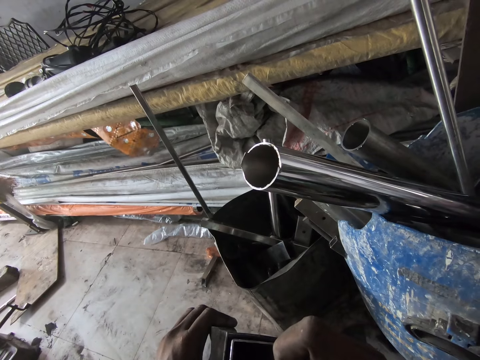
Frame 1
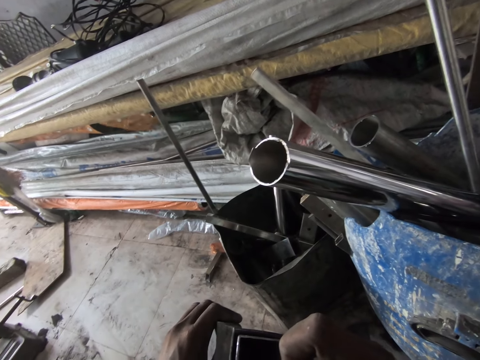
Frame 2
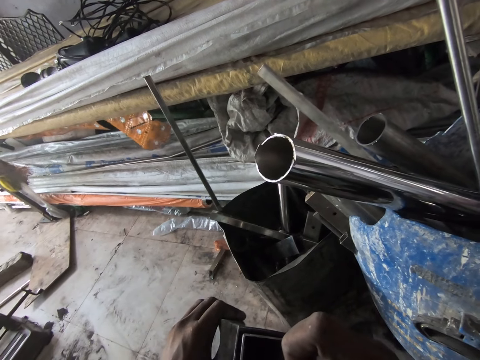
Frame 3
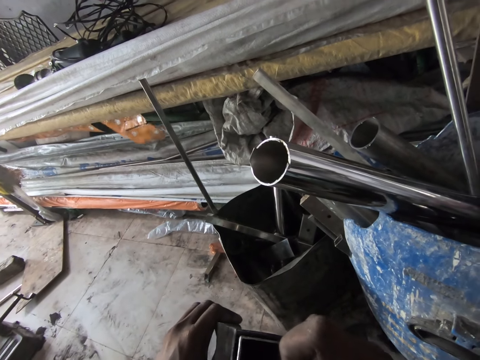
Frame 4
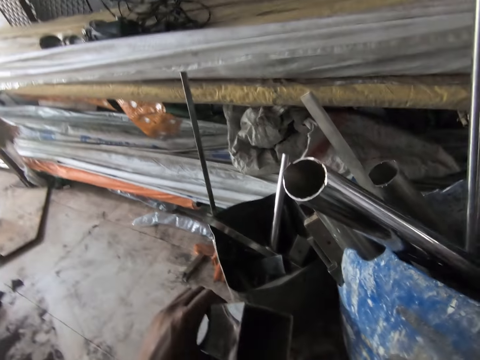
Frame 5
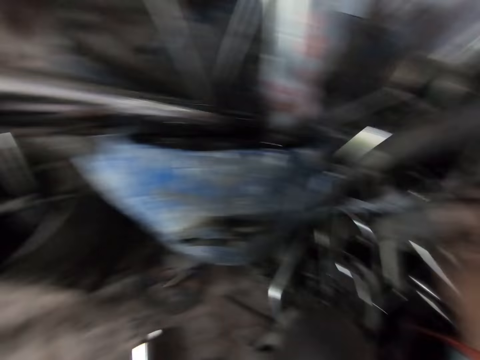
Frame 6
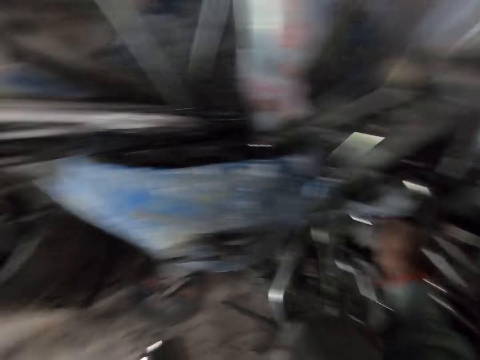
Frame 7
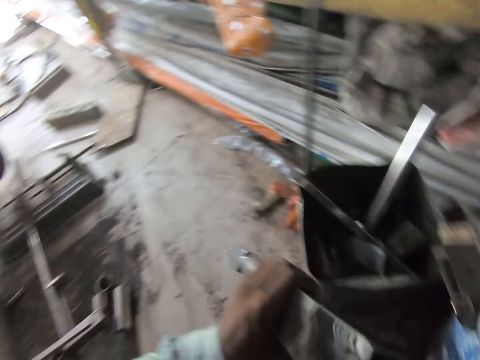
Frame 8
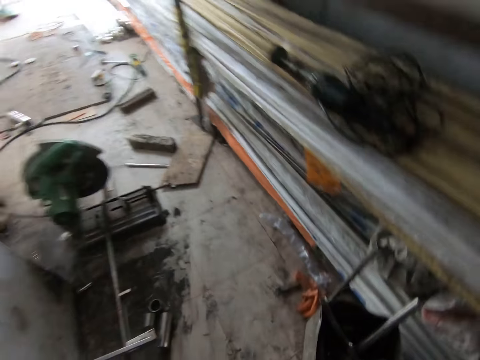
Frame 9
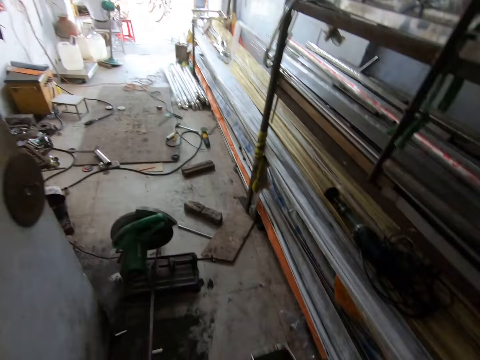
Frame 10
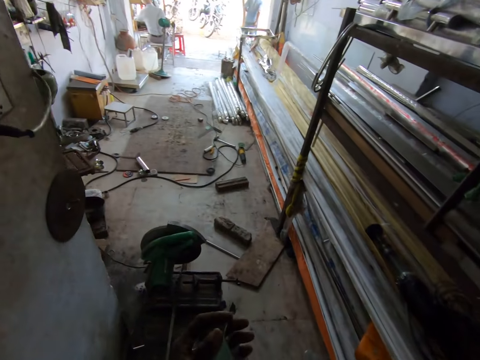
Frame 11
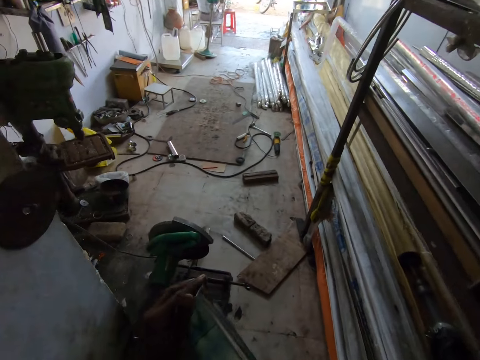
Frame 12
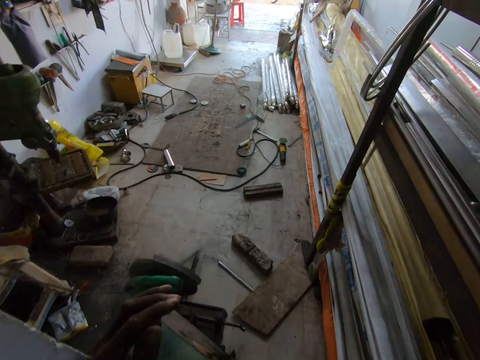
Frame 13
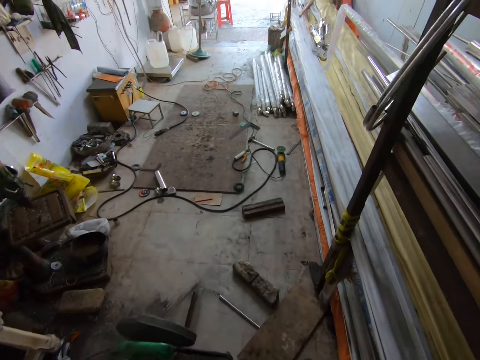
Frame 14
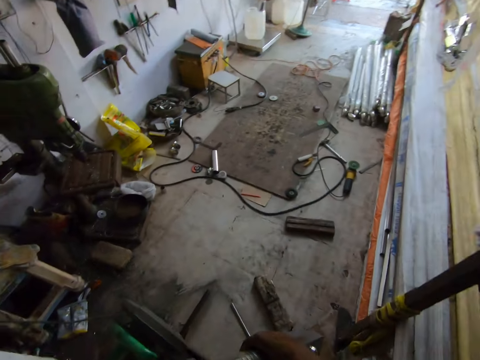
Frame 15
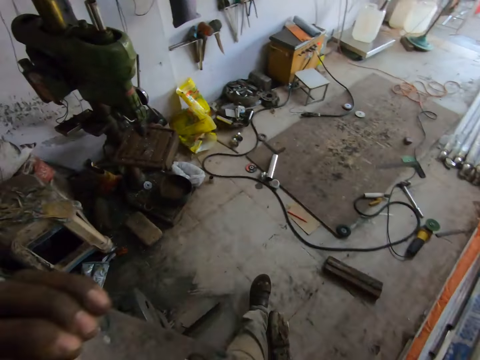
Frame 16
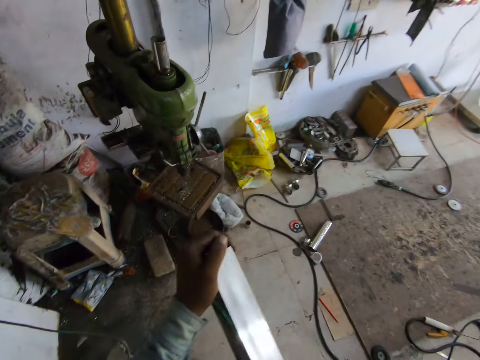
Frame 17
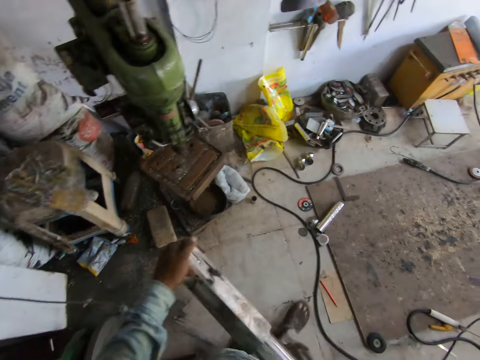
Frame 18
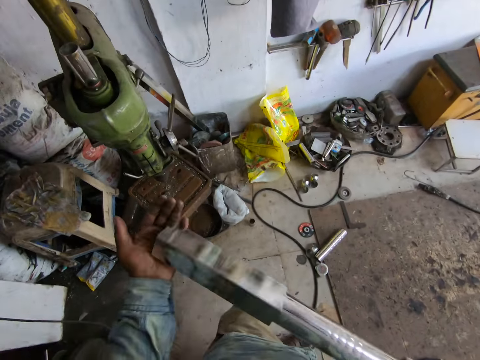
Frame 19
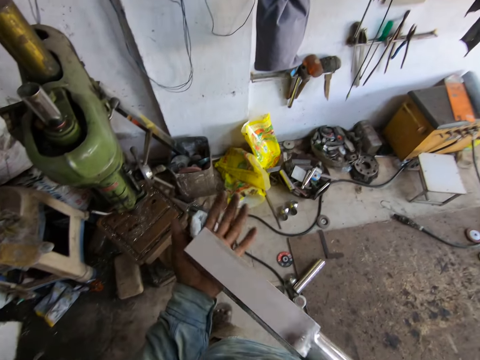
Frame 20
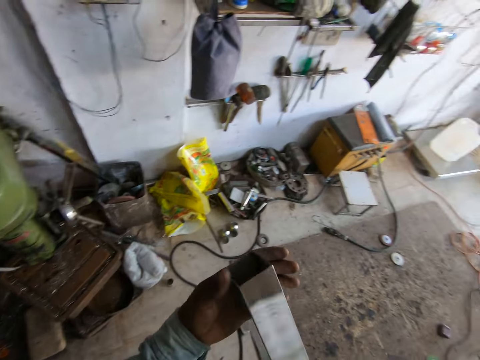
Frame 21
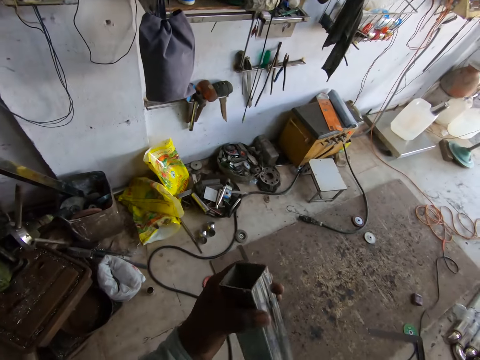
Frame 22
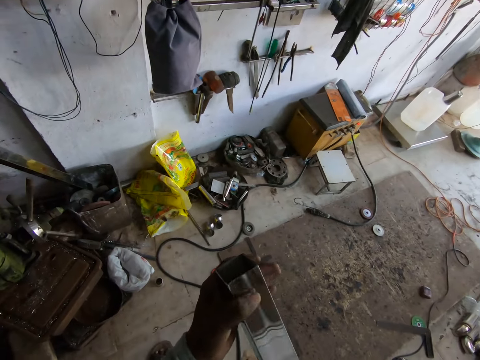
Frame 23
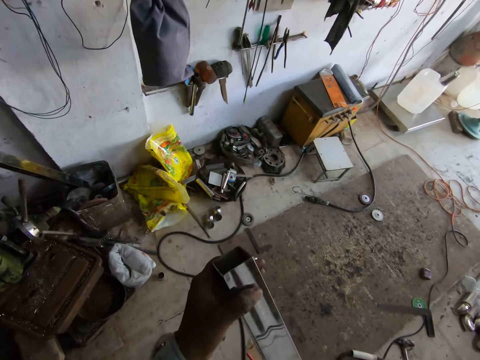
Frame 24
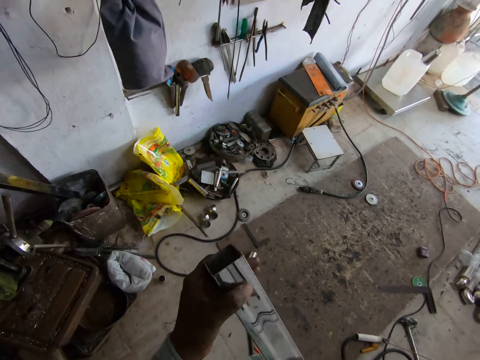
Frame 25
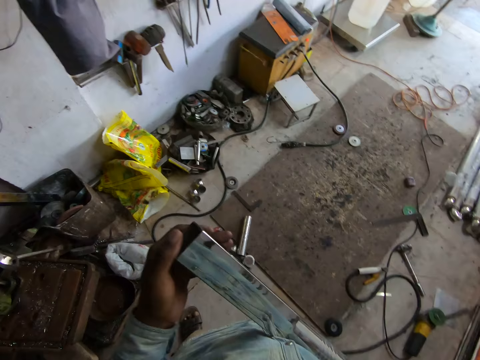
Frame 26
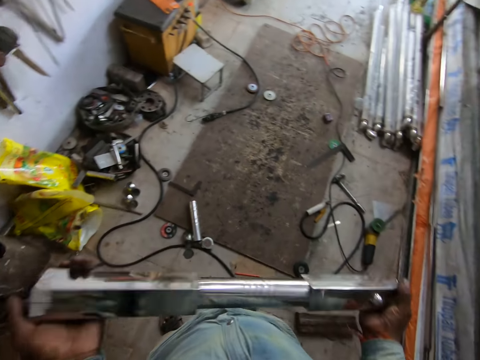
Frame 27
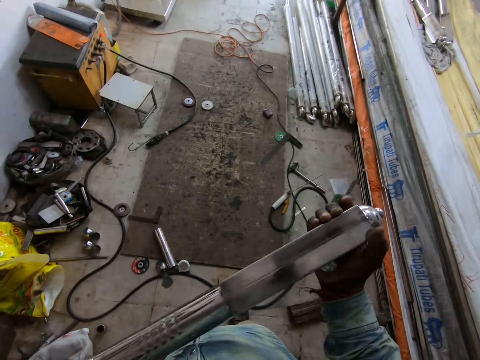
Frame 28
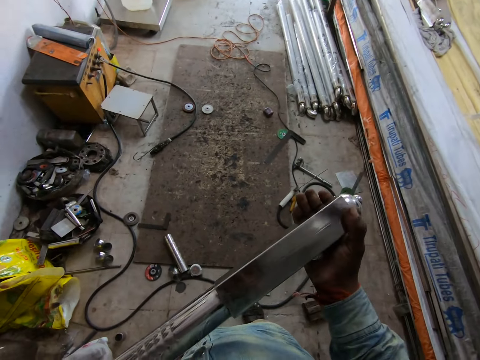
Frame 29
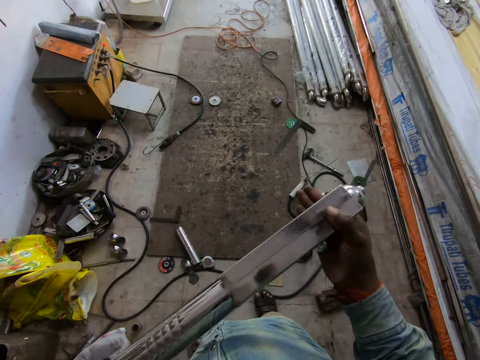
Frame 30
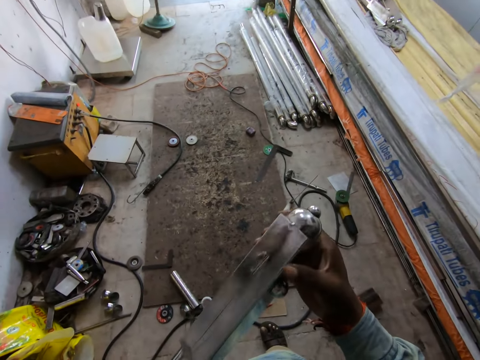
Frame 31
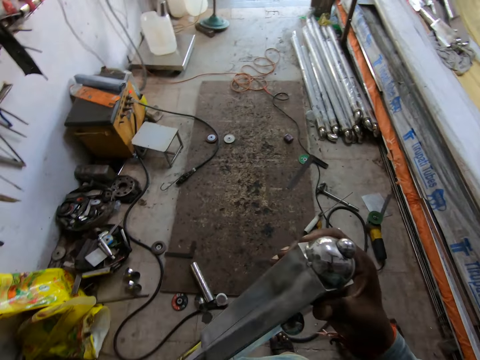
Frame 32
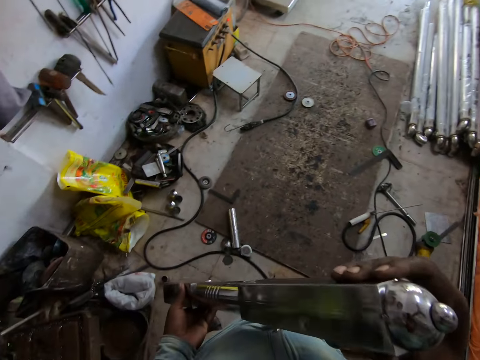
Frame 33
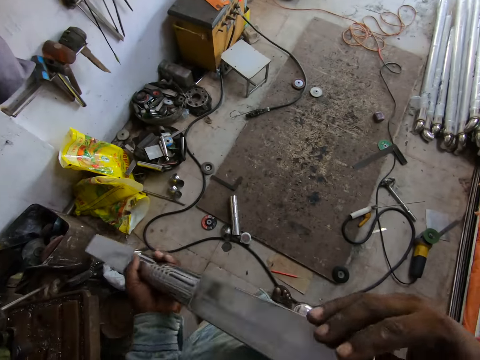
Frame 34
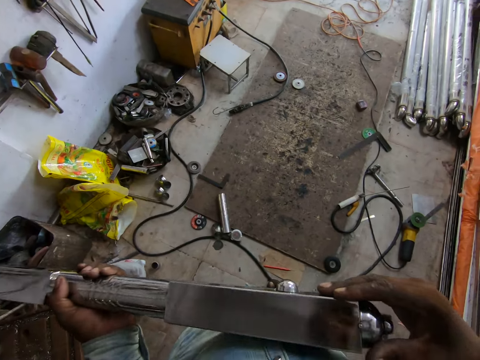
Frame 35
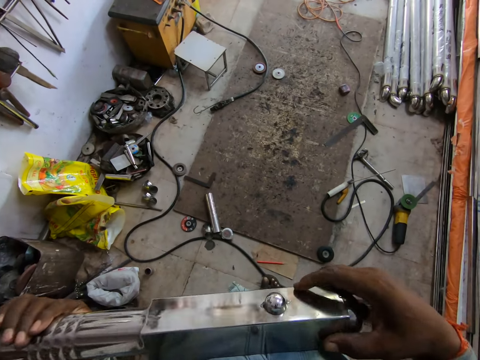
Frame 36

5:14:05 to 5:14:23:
The camera wearer removes the aluminium elbow from the aluminium newel post with his right hand. He drops the aluminium elbow on the floor into the heap of metals with his right hand. He stands. He walks towards the timber. He stares at the metal.

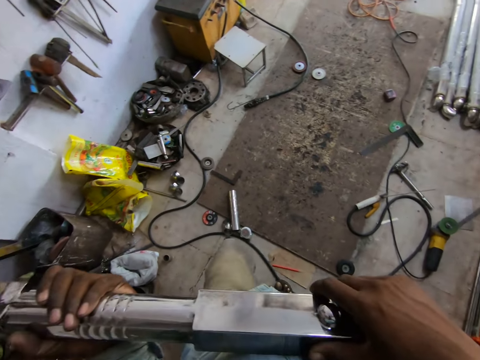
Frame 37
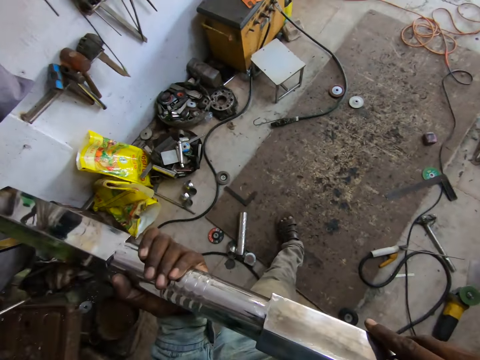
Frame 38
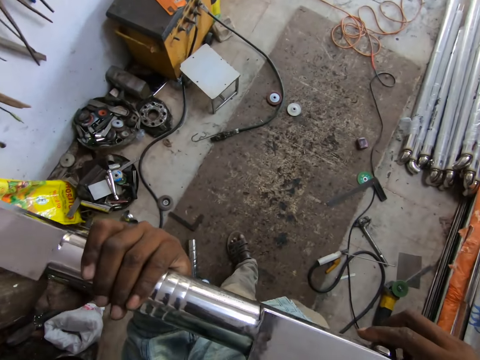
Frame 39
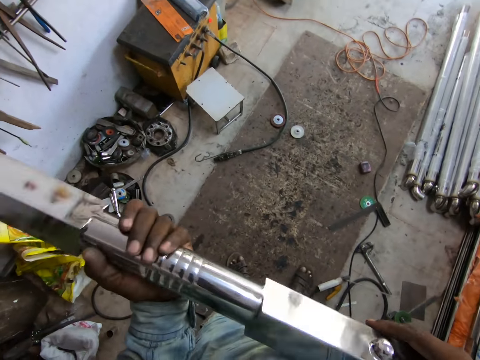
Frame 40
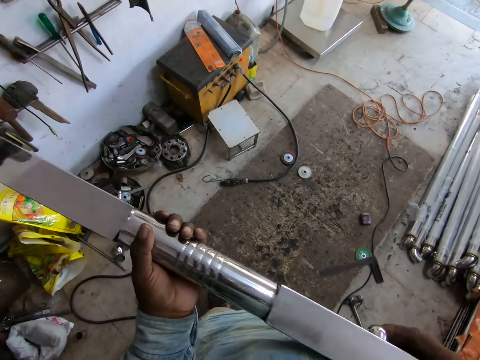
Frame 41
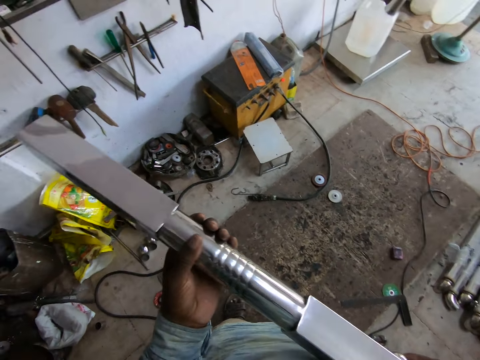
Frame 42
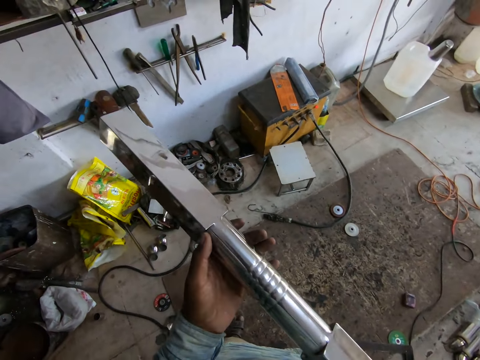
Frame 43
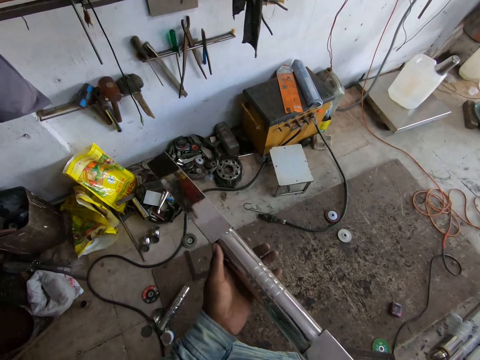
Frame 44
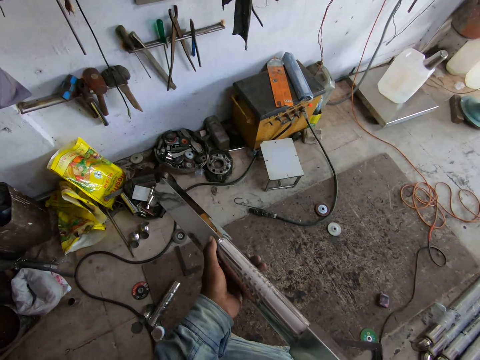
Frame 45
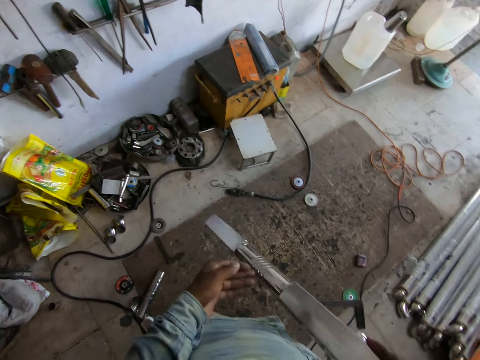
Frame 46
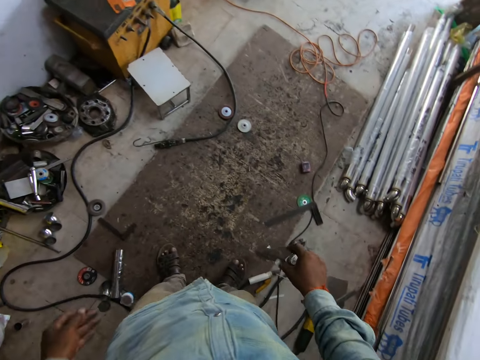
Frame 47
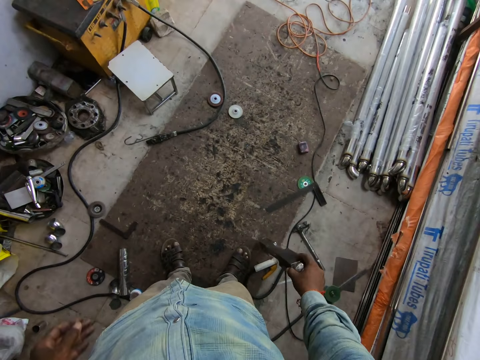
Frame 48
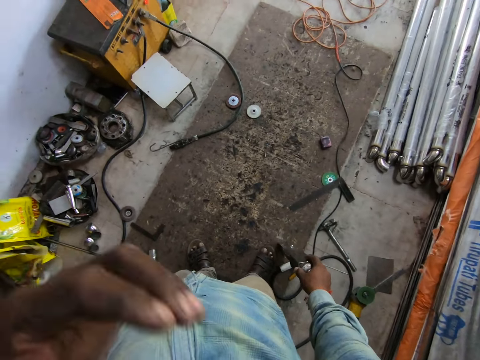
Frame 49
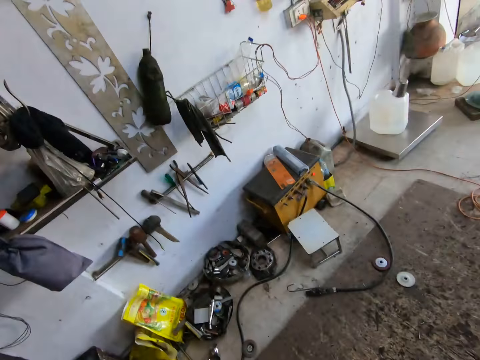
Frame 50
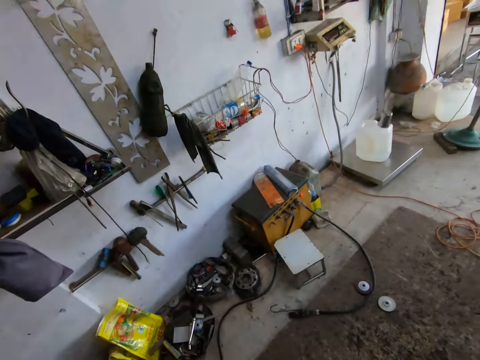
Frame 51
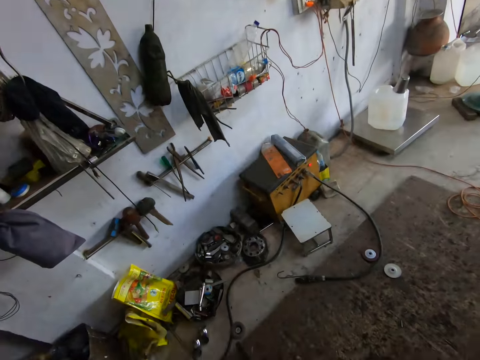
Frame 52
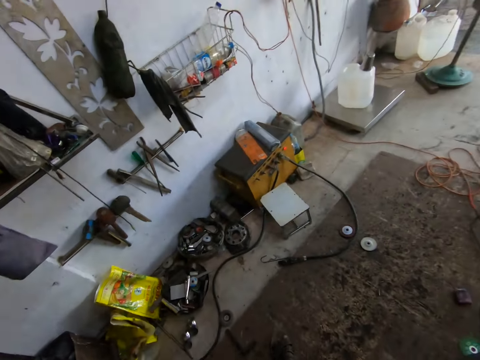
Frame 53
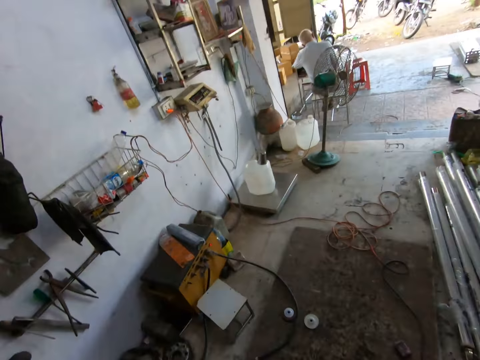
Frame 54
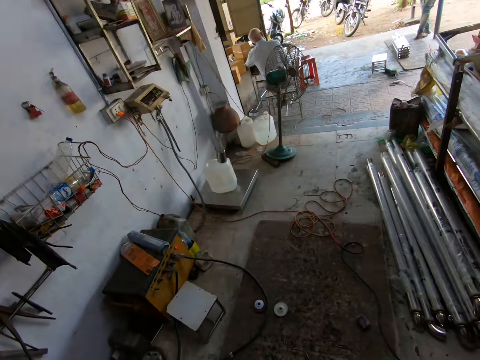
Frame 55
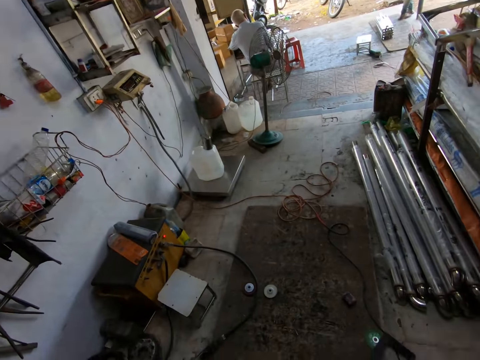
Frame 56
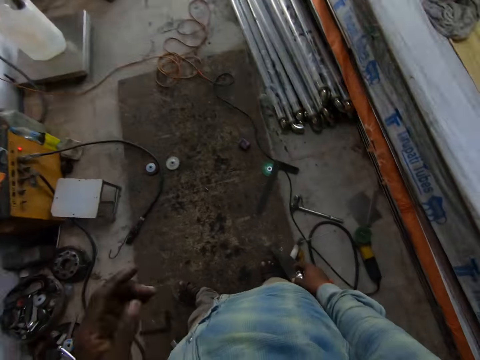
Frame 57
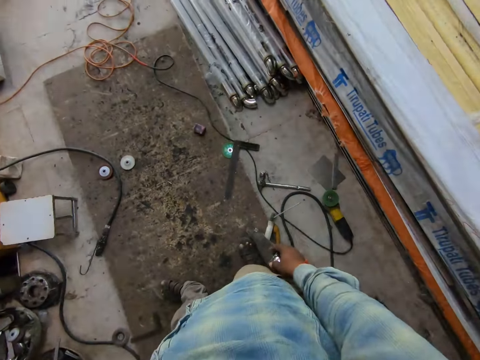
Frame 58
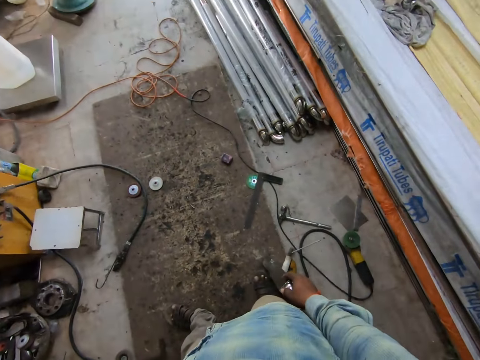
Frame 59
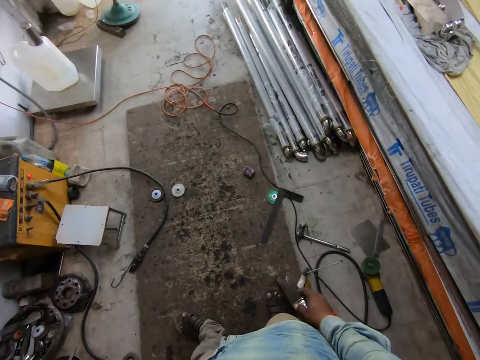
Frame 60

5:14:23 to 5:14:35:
The camera wearer stands the aluminium newel post on the floor with his right hand. He touches his nose with his left hand. He raises the left hand towards something, and withdraws the left hand from something.
